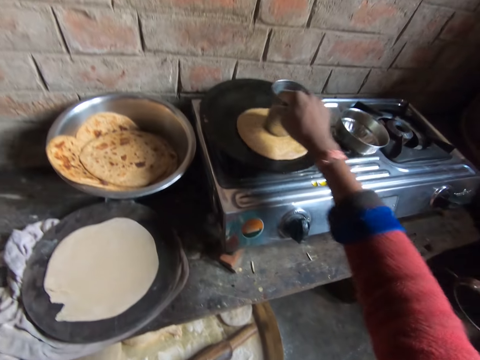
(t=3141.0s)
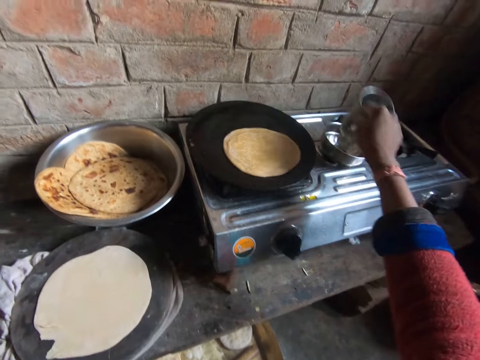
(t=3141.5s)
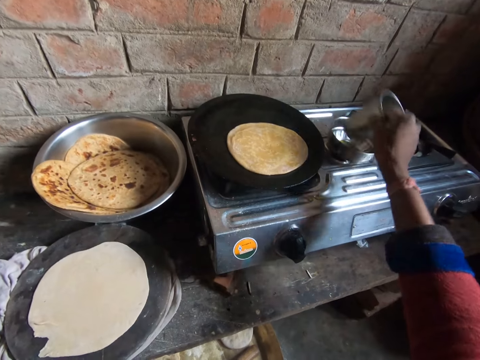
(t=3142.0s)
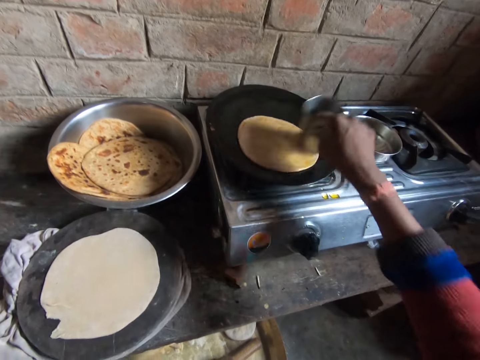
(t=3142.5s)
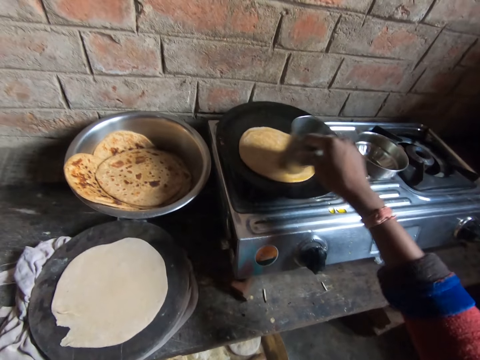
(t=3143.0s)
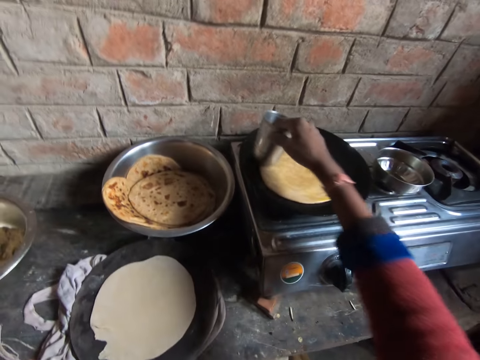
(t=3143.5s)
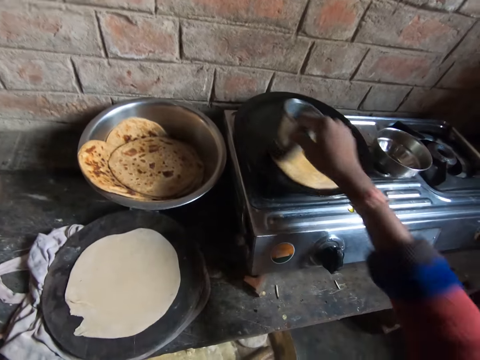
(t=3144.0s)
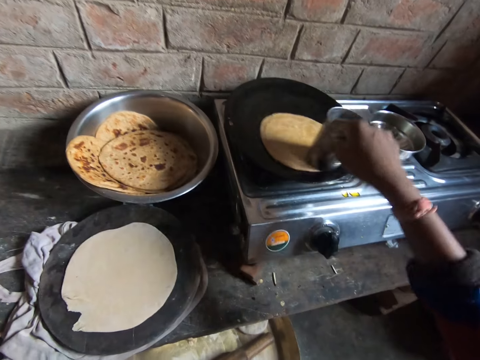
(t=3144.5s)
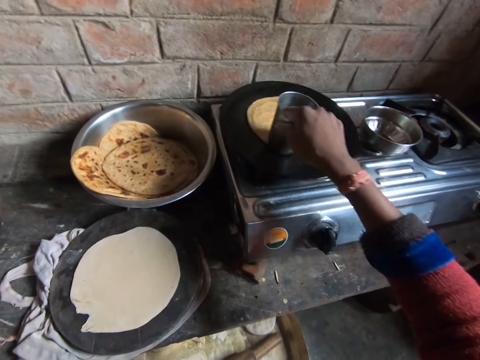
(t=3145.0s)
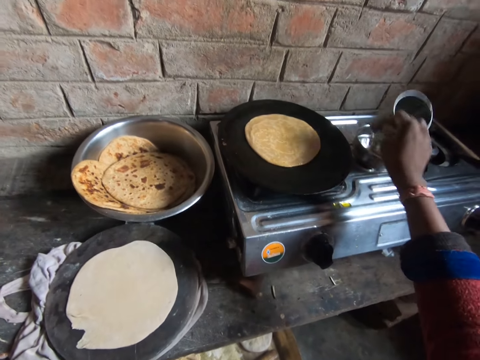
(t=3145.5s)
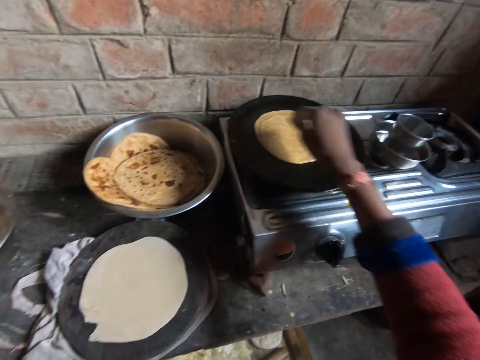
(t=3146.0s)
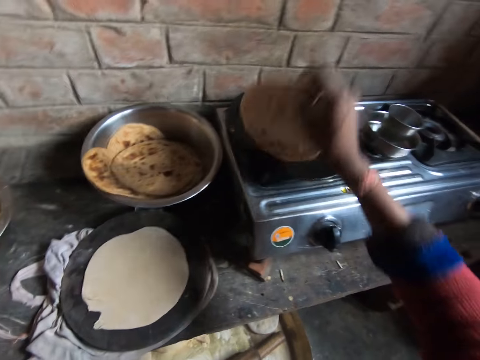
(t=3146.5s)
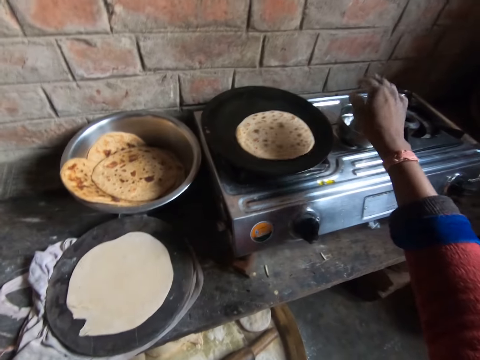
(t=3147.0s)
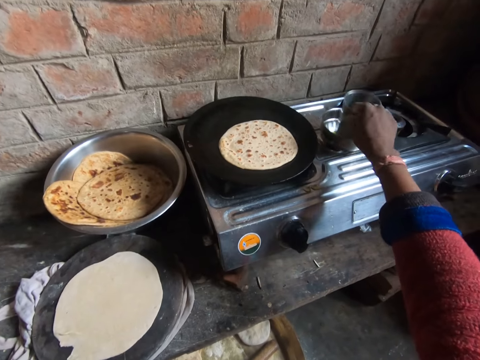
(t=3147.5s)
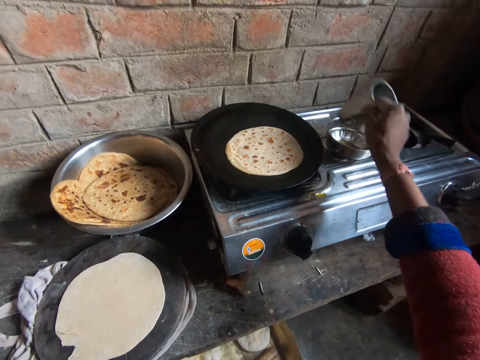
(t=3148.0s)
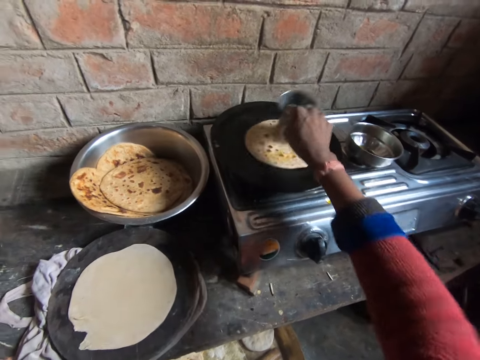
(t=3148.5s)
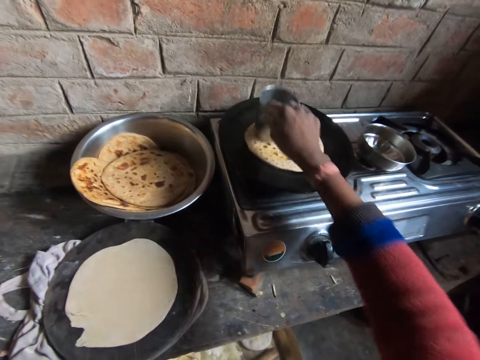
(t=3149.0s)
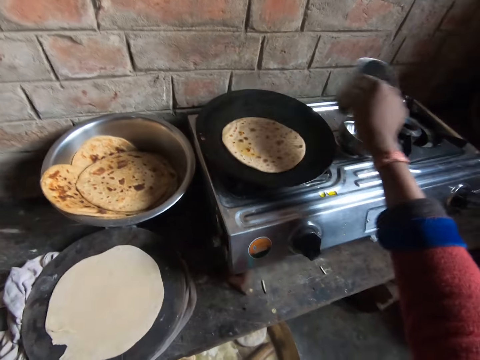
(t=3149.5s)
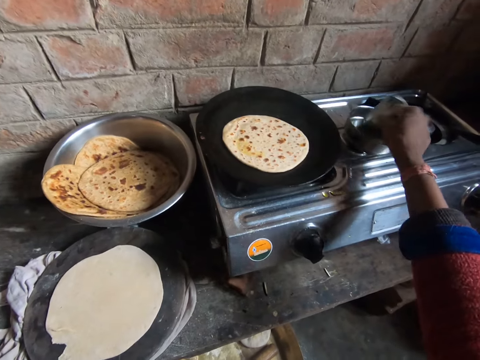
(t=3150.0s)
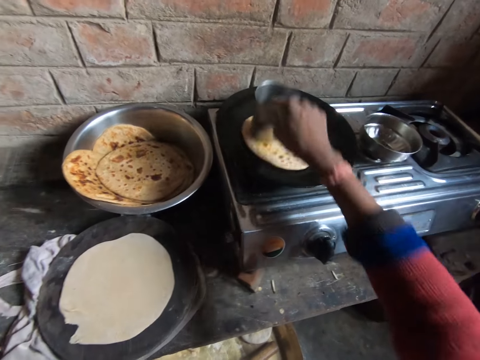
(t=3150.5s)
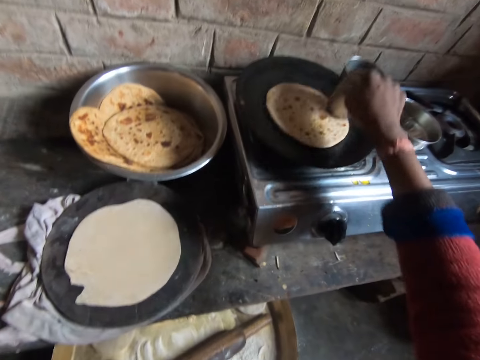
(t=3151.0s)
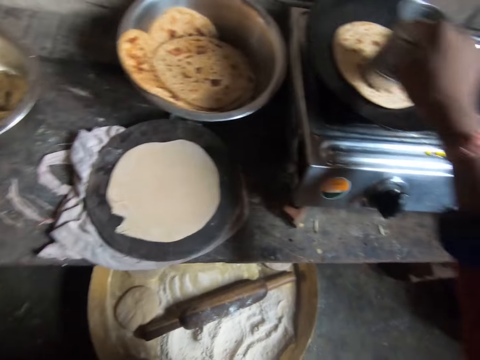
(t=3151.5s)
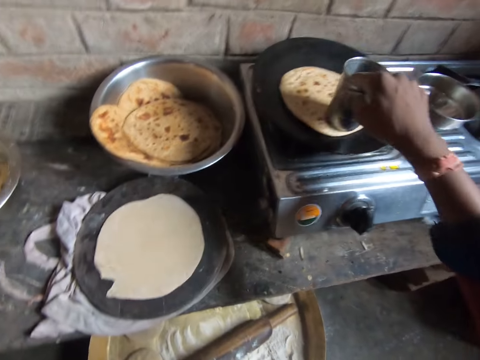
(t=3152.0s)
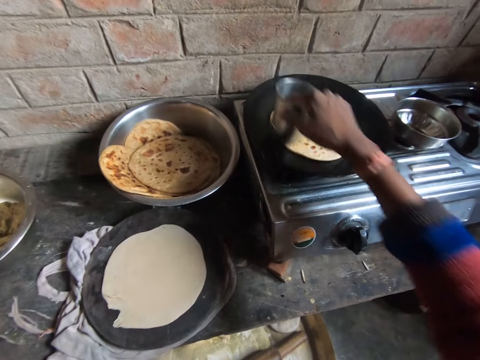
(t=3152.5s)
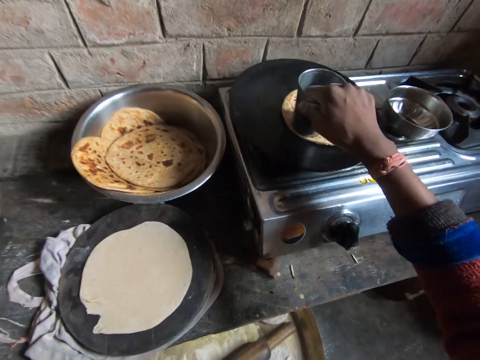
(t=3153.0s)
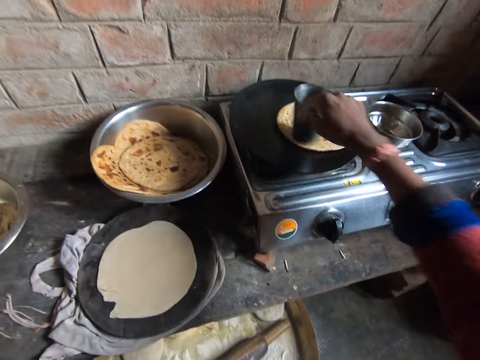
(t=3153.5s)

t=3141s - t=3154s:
The camera wearer rubs the bottom of the metal cup with oil in the bowl with her right hand. She dips the tumbler in the fat. She coats the top of the dough in the frying pan with oil from the bottom of the cup. She presses the tortilla with the tumbler. She drops the cup in the bowl containing oil with her right hand. She flips the dough in the frying pan with her right hand. She rubs the bottom of the metal cup with oil in the bowl with her right hand. She takes the tumbler. She coats the top of the dough in the frying pan with oil from the bottom of the cup. She presses the tortilla with the tumbler. She rubs the bottom of the metal cup with oil in the bowl with her right hand. She dips the tumbler in the fat. She coats the top of the dough in the frying pan with oil from the bottom of the cup. She presses the tortilla with the tumbler.

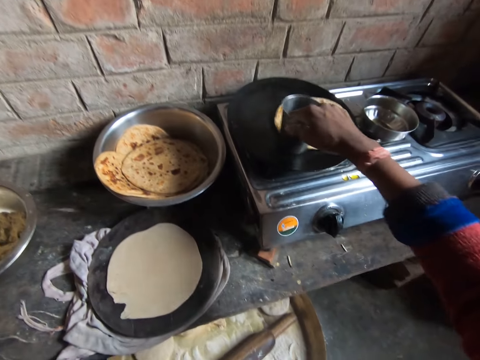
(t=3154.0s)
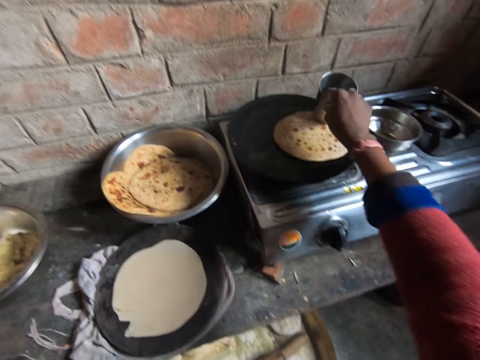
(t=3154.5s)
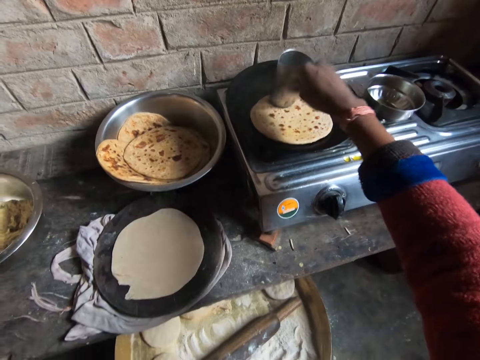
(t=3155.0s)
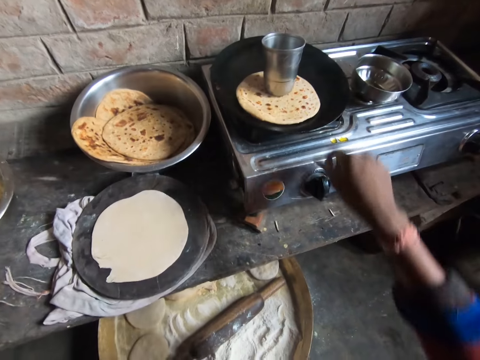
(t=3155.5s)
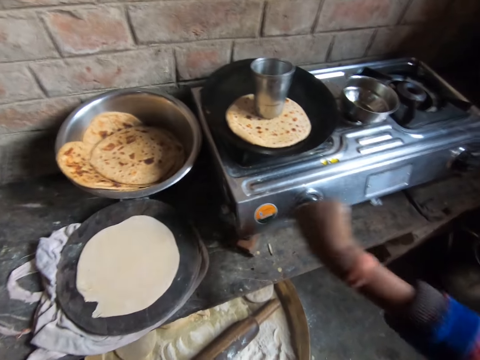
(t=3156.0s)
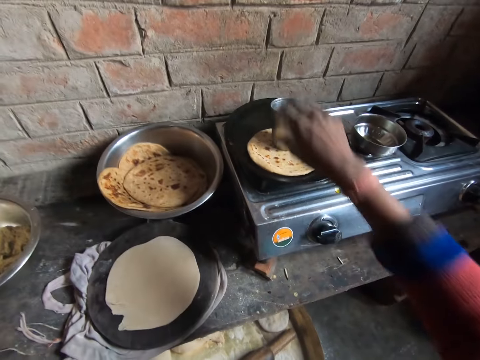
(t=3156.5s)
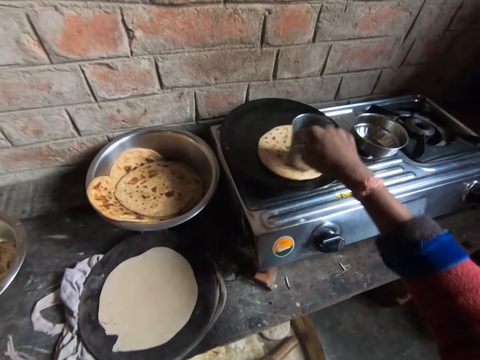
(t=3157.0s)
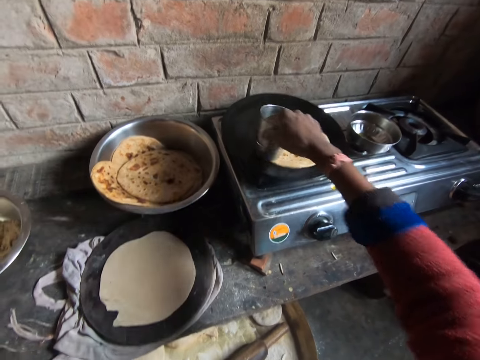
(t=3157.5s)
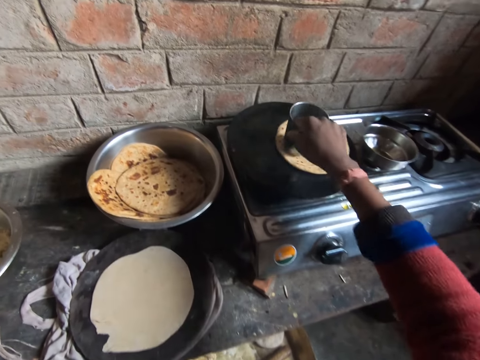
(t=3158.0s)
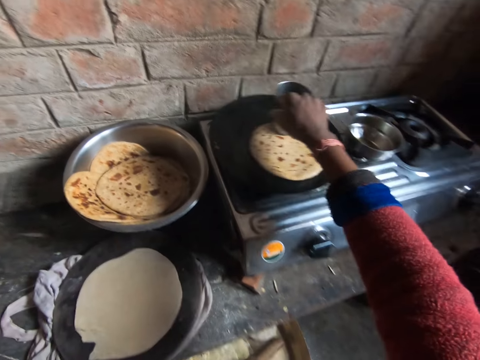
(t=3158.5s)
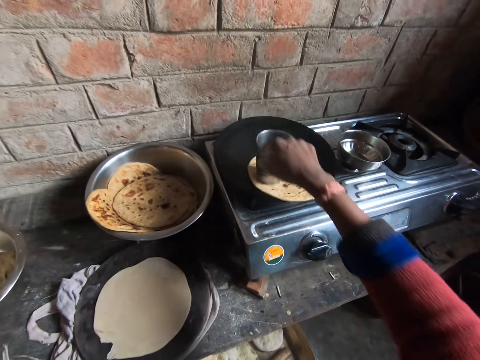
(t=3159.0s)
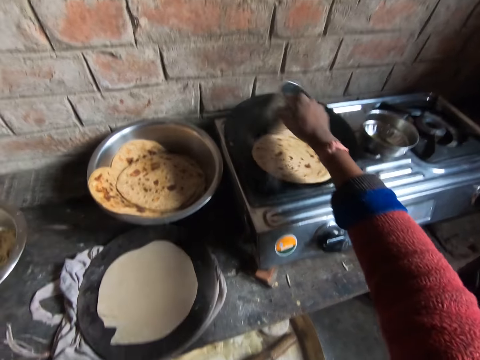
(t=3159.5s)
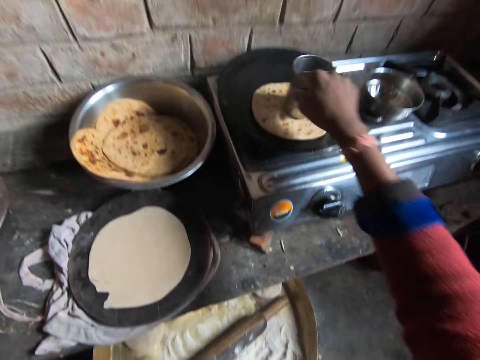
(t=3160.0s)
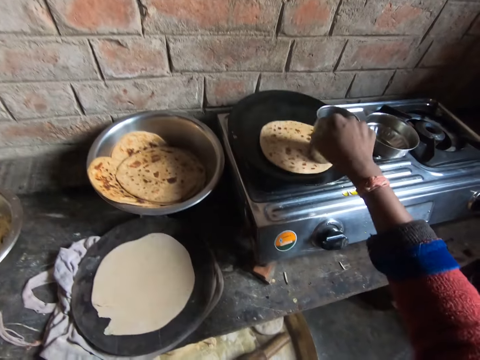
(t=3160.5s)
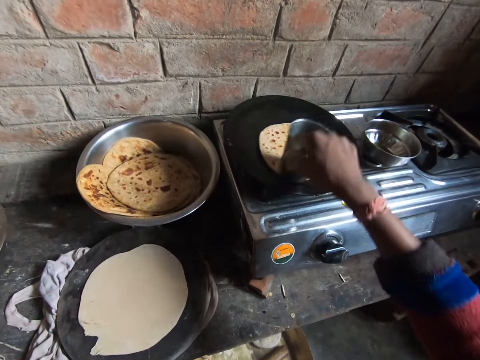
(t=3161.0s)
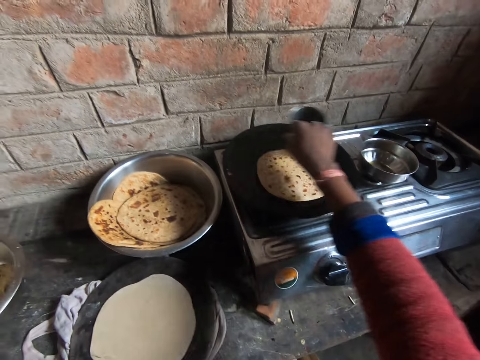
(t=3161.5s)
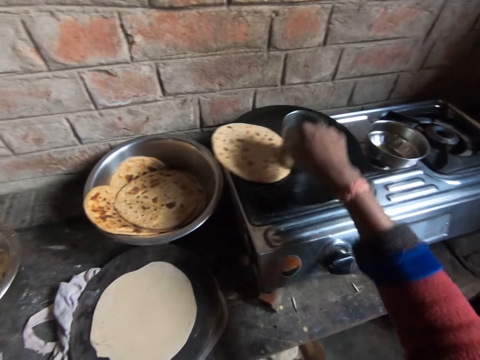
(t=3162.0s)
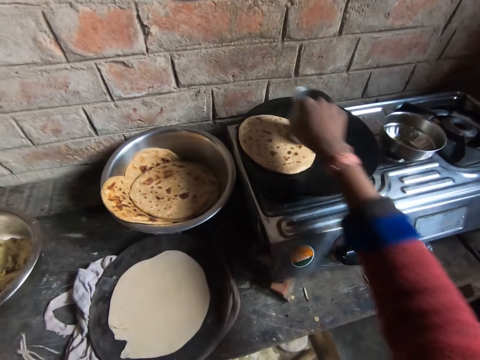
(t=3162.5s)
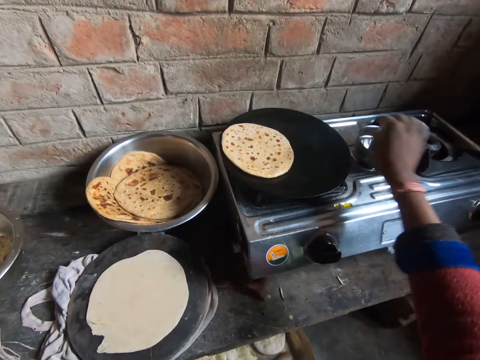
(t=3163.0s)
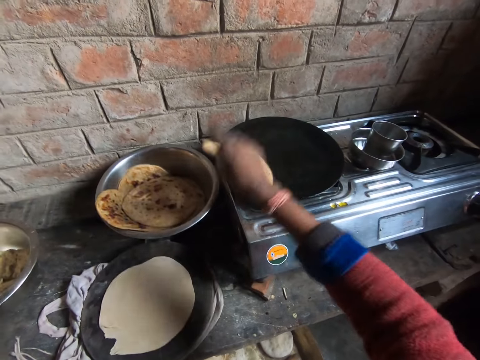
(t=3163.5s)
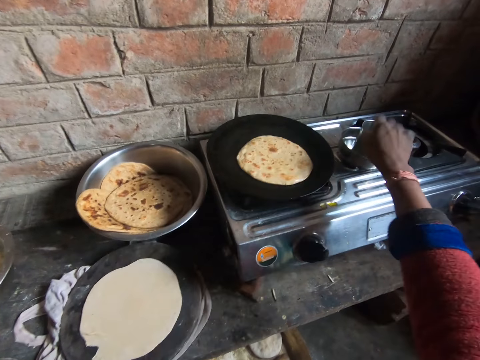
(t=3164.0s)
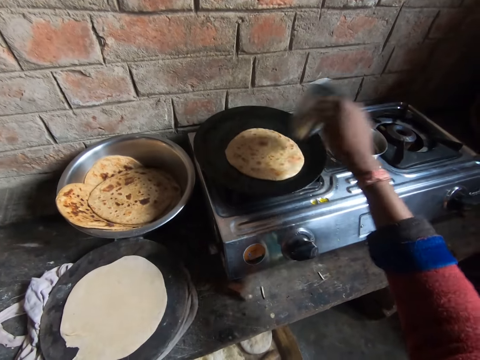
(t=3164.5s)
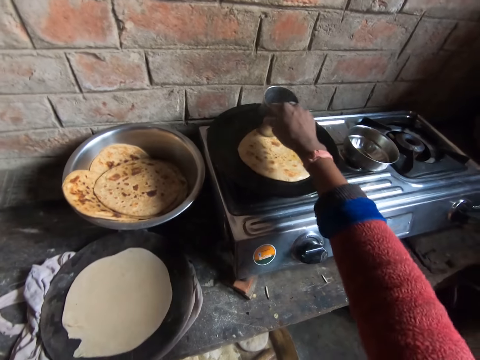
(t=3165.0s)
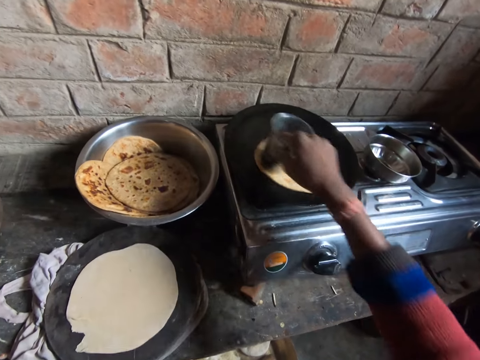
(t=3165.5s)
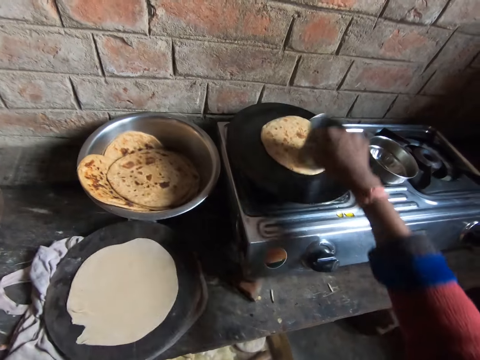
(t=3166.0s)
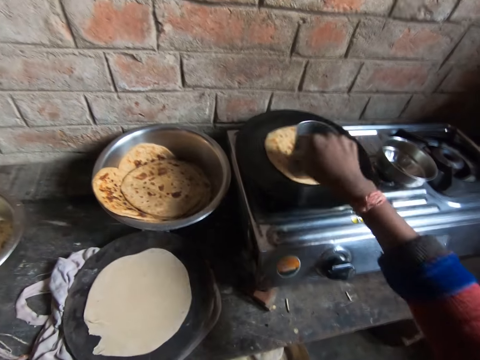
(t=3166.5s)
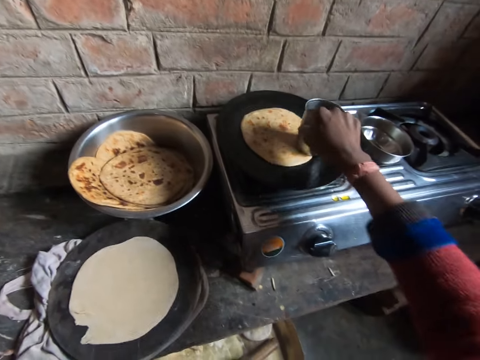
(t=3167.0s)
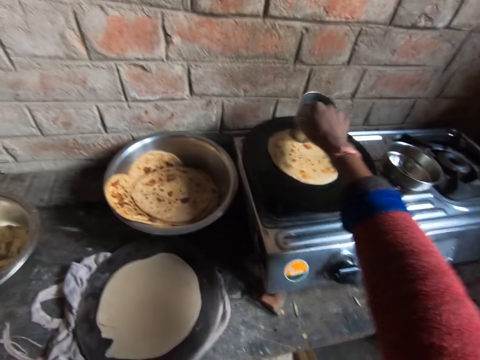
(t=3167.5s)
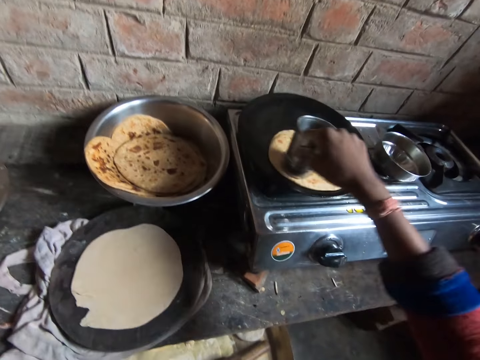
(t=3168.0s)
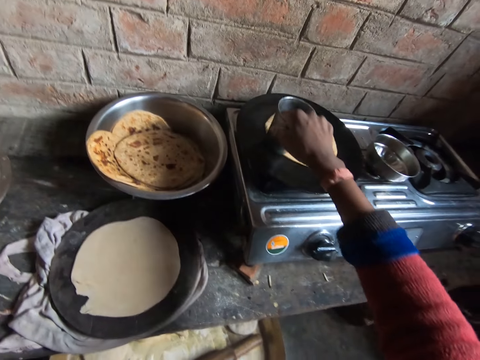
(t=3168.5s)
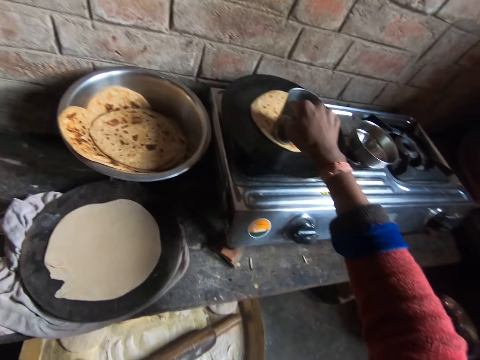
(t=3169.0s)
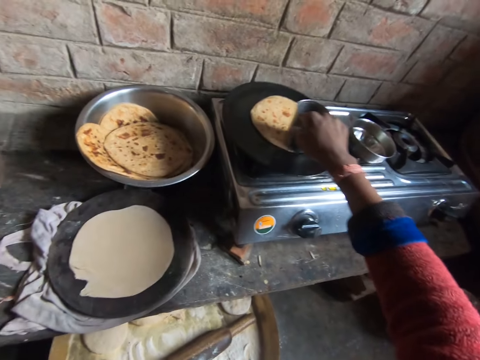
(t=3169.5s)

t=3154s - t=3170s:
The camera wearer leaves the cup on the dough in the frying pan. She lowers the heat level of the gas cooker with her right hand. She coats the top of the dough in the frying pan with oil from the bottom of the cup. She presses the tortilla with the tumbler. She puts the tumbler in a bowl. She flips the dough in the frying pan with her right hand. She coats the top of the dough in the frying pan with oil from the bottom of the cup. She takes the tumbler and presses the tortilla with the tumbler.
